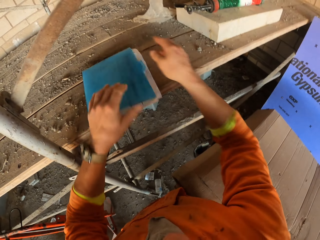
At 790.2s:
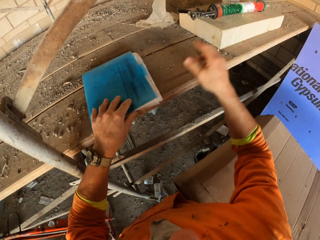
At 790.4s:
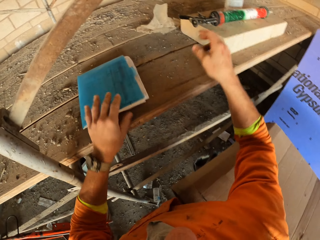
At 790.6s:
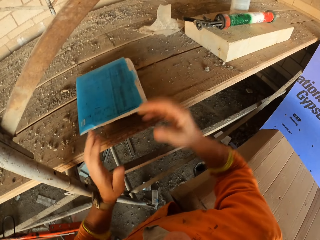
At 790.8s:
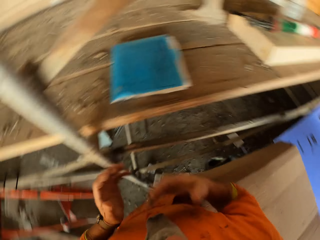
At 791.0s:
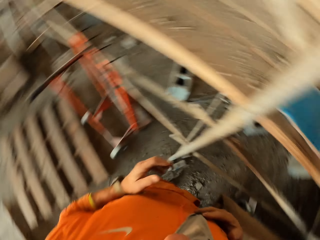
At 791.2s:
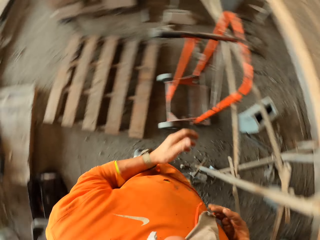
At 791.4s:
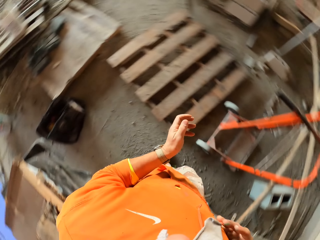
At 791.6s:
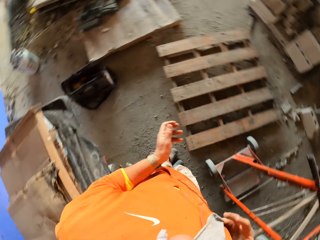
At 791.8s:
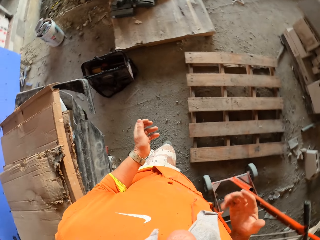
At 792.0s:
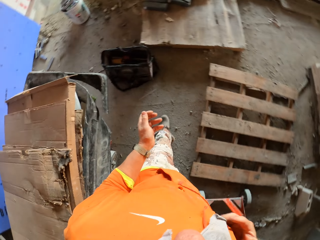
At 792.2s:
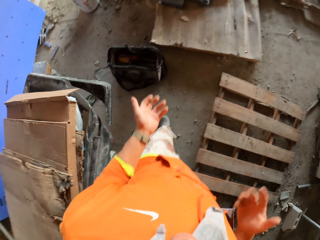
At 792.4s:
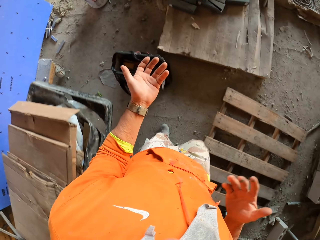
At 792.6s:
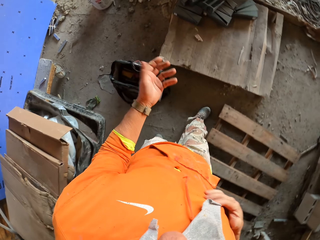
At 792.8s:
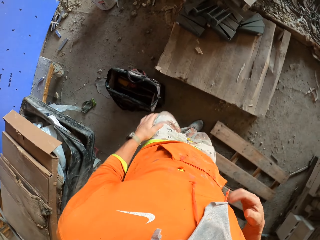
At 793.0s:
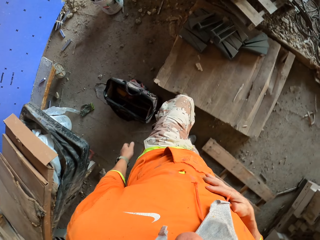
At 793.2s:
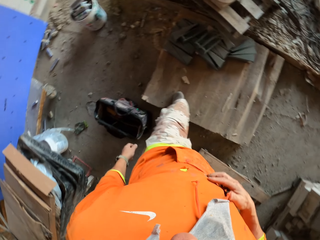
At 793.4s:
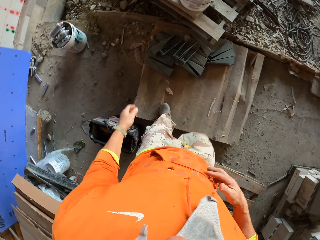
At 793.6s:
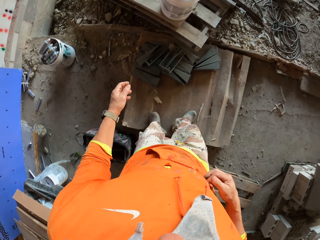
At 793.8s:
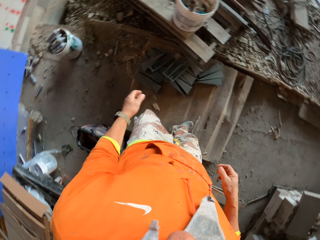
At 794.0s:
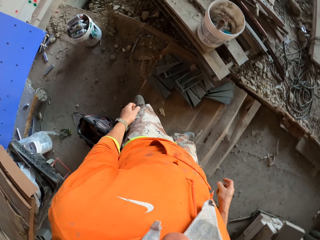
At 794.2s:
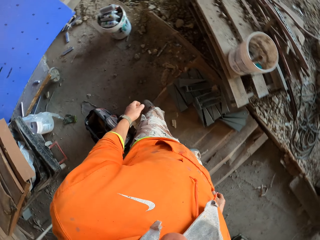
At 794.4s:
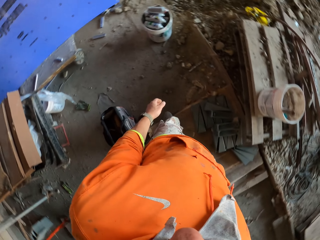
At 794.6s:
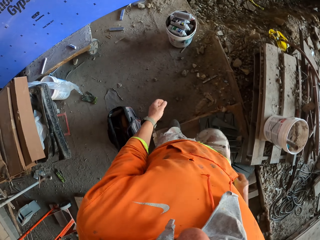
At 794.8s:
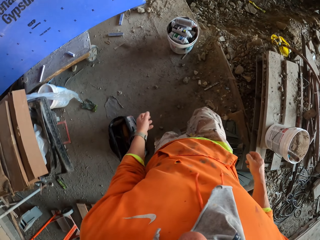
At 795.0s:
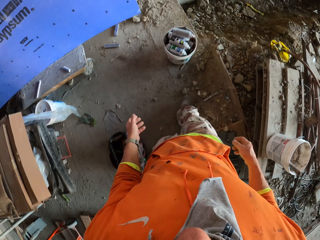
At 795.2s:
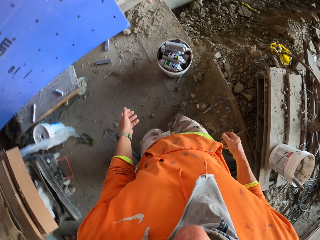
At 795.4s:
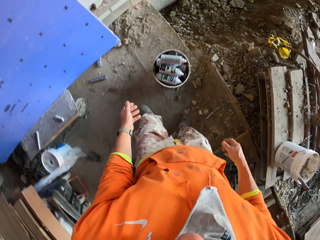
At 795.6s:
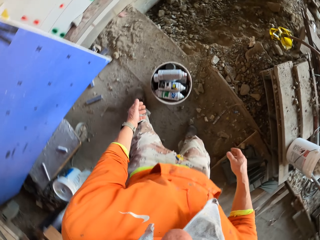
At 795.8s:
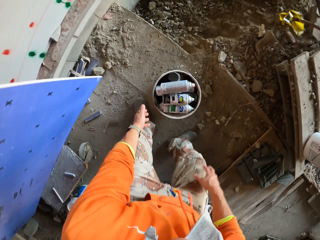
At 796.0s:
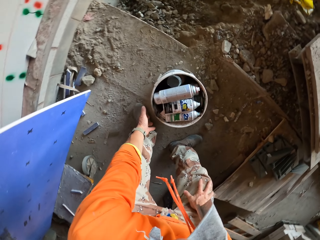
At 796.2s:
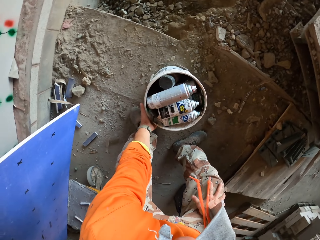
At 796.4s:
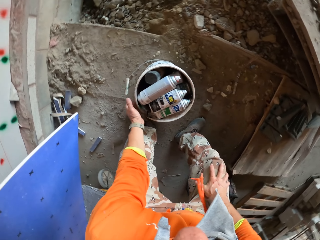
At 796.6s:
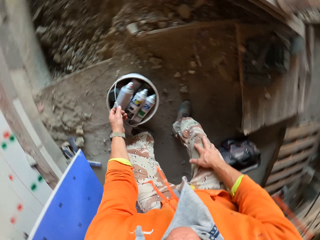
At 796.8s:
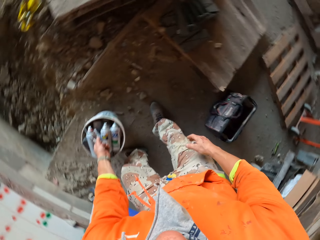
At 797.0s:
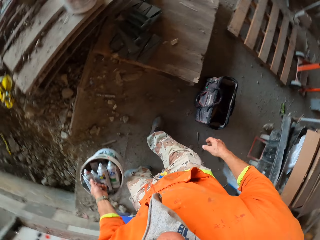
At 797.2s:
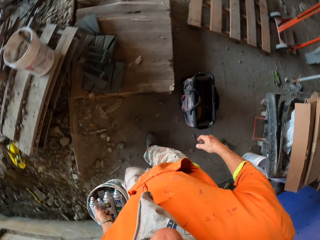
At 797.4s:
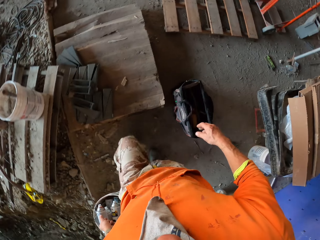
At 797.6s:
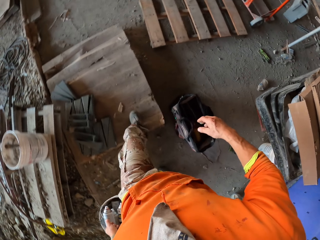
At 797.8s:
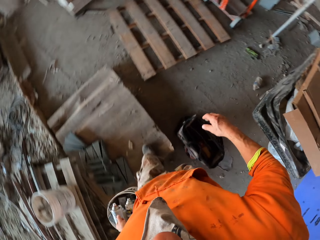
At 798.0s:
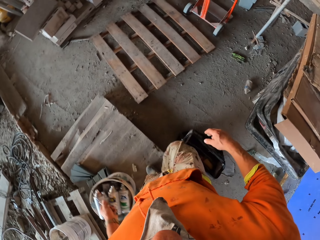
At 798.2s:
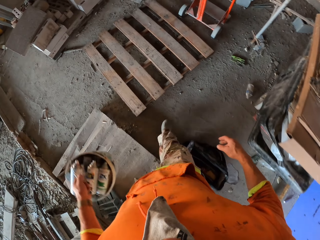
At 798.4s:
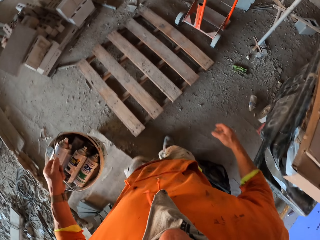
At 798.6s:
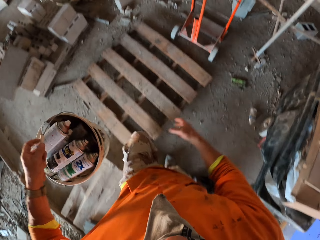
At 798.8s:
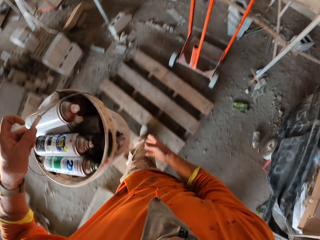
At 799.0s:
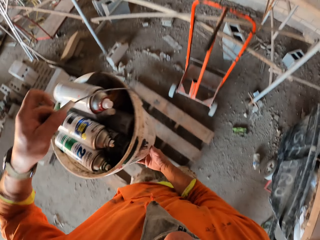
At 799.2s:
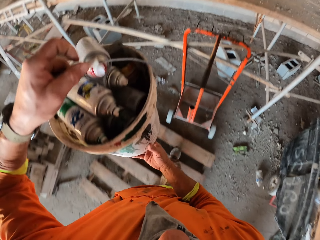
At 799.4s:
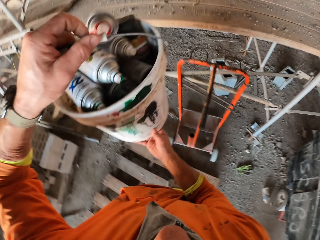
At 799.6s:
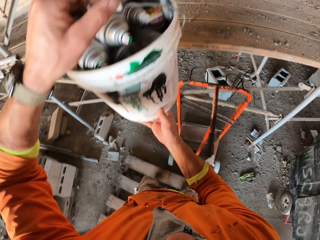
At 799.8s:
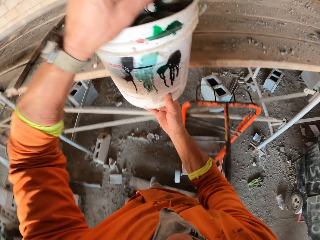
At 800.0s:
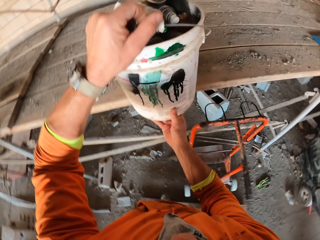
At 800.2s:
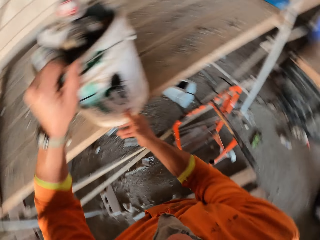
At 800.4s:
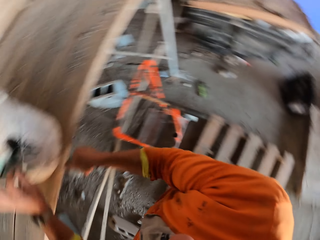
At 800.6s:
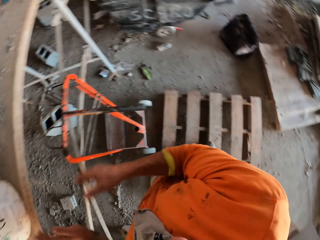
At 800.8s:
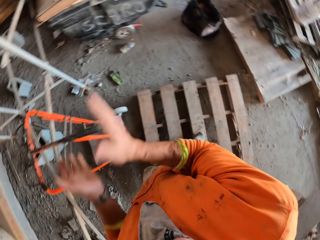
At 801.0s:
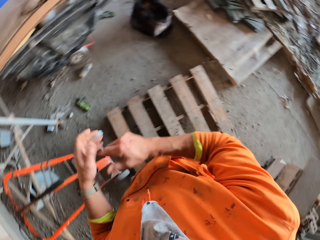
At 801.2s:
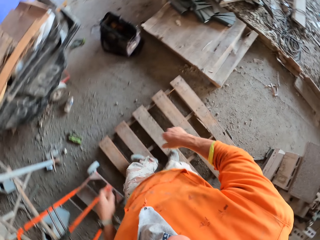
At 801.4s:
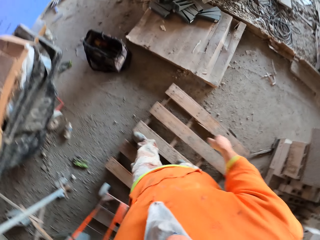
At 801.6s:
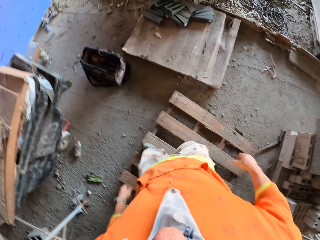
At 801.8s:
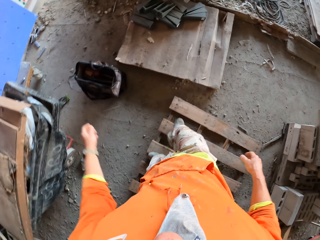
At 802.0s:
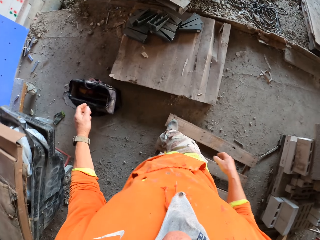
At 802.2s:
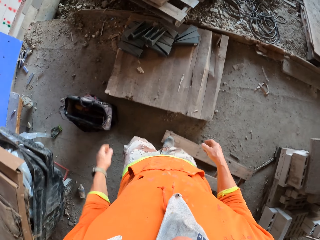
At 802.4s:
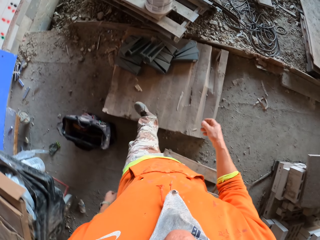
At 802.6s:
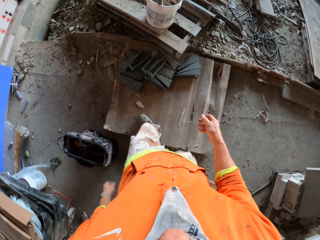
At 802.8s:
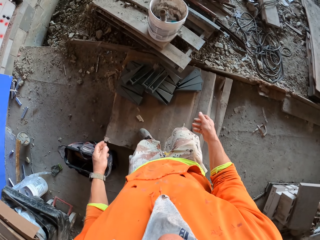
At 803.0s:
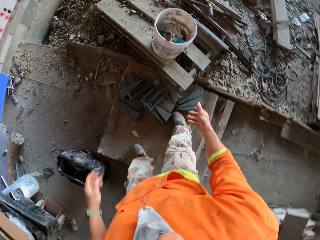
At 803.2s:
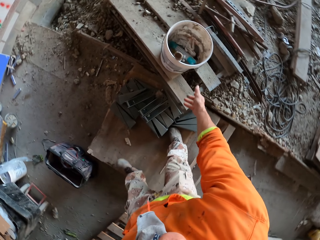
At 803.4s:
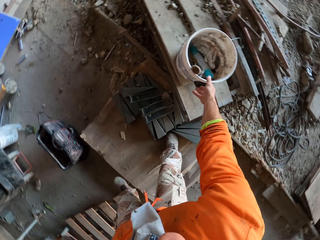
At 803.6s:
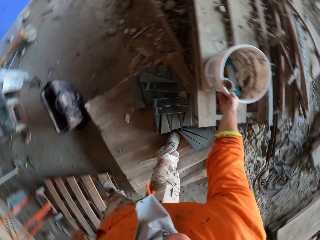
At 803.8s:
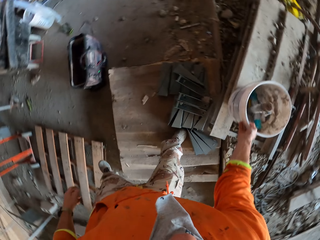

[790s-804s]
The camera wearer puts the paper in the file with the right hand. He swings the right hand. He wipes his hand on the cloth. He walks in the construction site. He bends. He carries the bucket with the left hand. He takes the bucket with spray paint. He straightens. He walks in the construction site. He lifts the bucket with both hands. He drops the bucket on the wood. He claps his hands. He walks in the construction site.

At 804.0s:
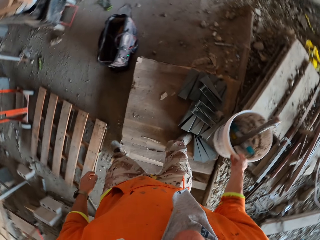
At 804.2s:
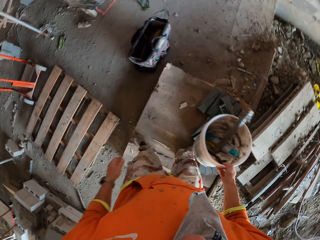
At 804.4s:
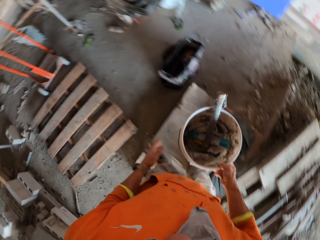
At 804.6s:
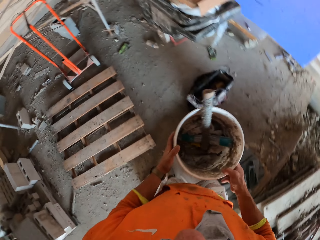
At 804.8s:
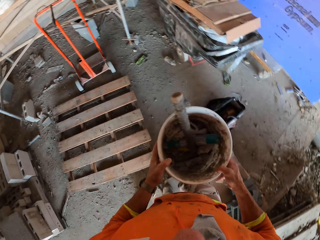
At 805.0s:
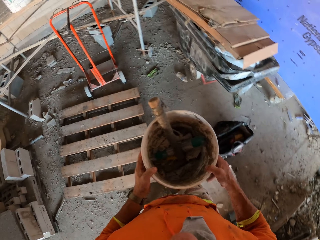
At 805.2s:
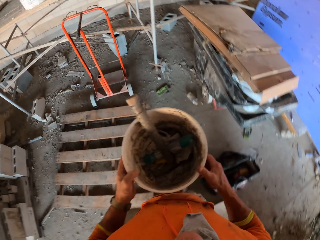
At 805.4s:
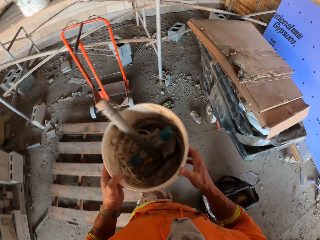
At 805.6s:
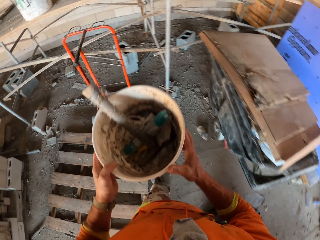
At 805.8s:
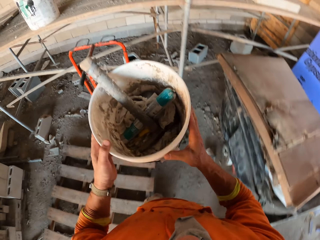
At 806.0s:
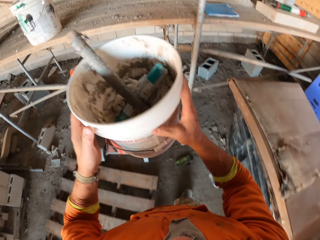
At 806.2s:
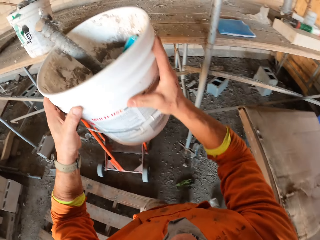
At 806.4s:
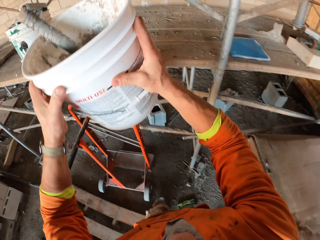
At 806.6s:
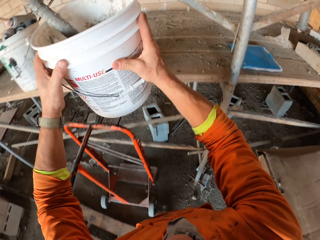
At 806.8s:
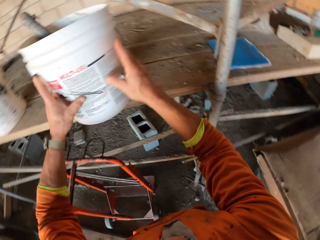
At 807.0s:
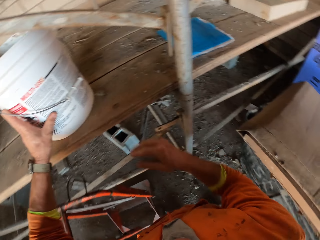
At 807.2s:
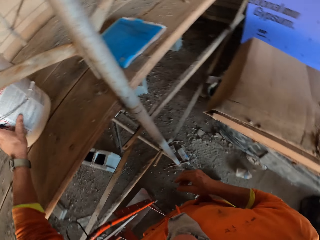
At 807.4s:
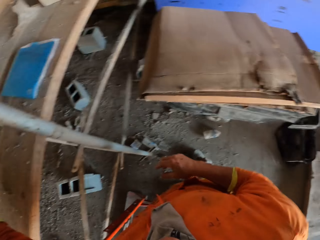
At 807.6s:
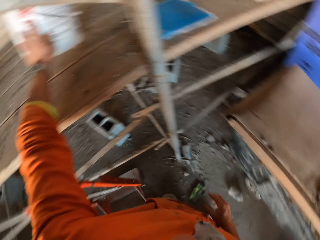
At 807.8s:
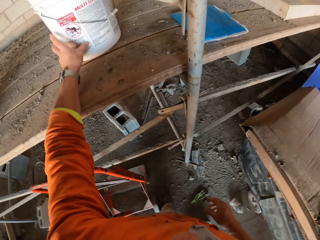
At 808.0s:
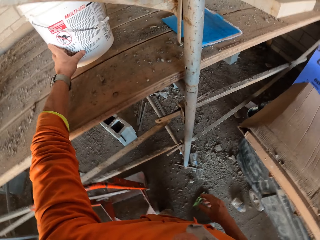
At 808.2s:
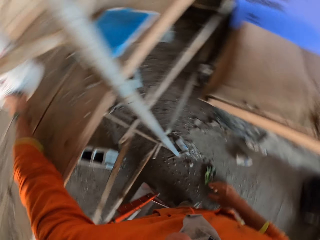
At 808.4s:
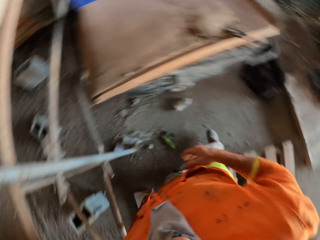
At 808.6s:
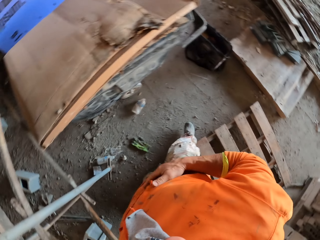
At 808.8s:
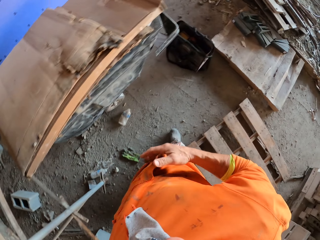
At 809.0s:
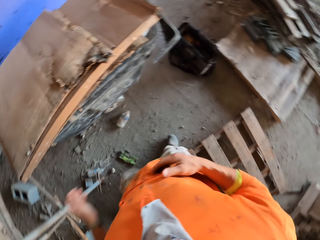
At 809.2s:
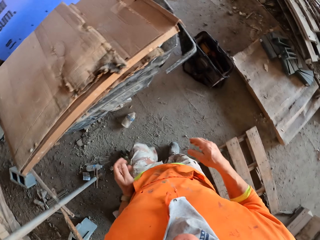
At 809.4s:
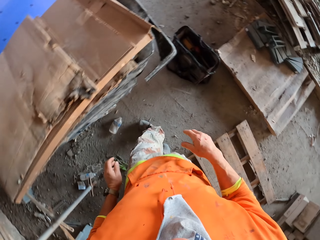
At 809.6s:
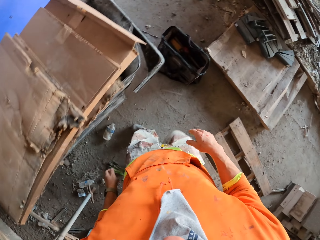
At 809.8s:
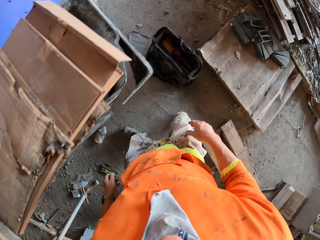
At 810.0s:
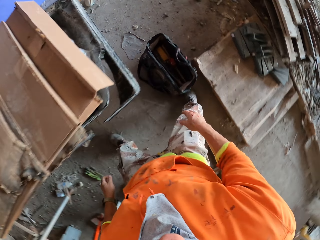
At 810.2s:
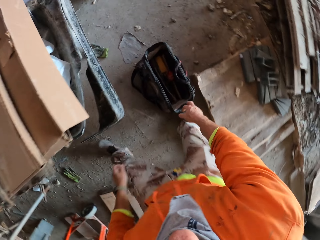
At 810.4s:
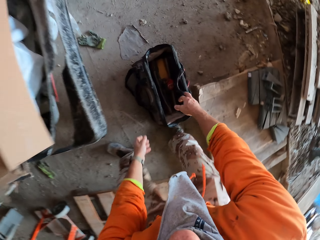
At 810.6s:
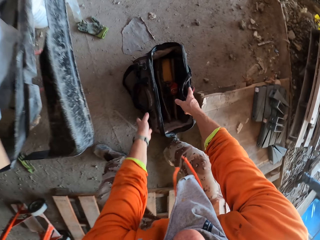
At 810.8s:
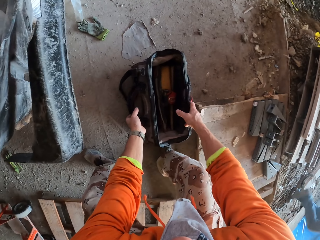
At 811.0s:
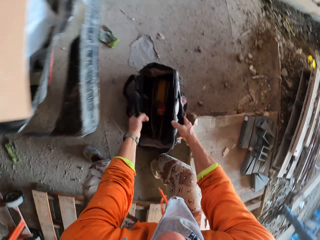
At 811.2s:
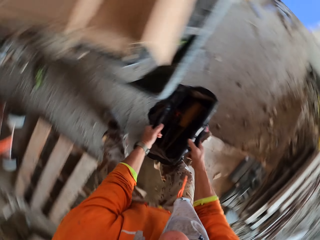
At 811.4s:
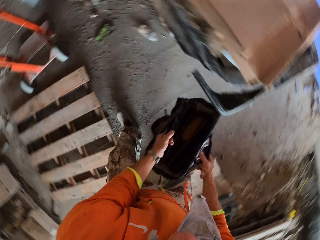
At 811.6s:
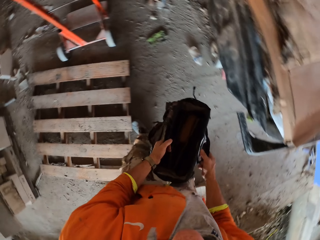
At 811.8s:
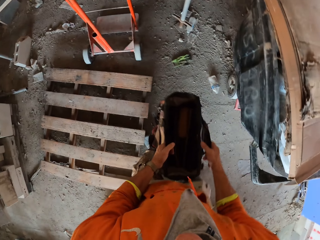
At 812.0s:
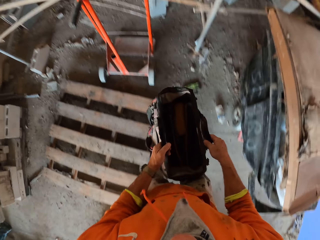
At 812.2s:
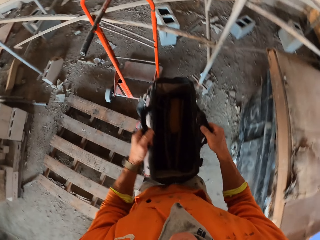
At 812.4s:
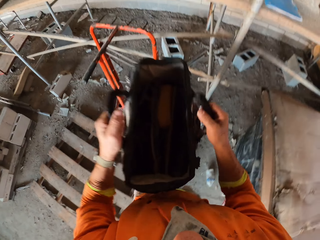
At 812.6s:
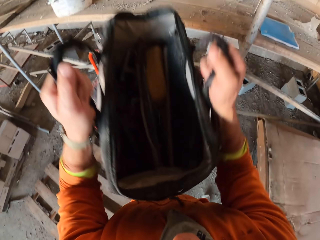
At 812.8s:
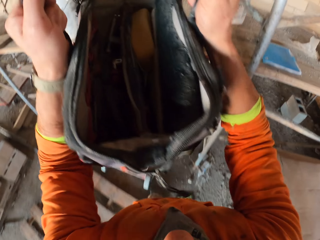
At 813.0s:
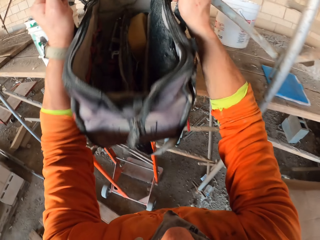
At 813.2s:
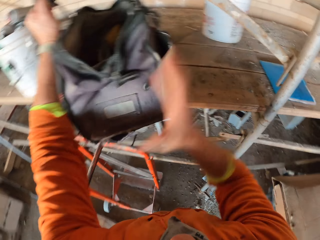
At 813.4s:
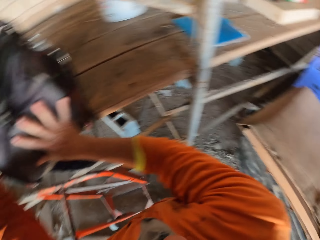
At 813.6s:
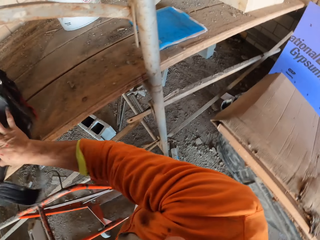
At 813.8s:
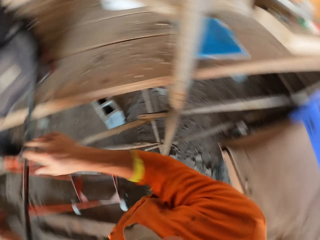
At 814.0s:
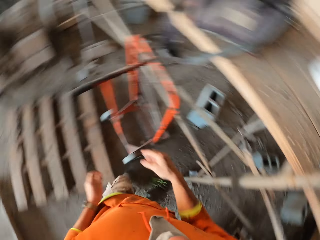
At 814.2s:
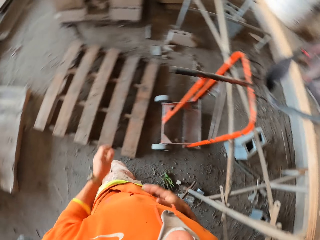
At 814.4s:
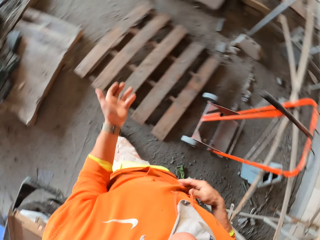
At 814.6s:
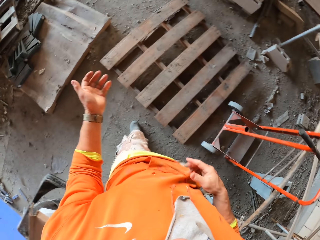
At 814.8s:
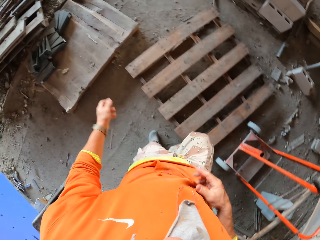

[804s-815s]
The camera wearer takes the other bucket with the right hand. He holds the bucket with both hands. He walks. He lifts the bucket with both hands. He drops the bucket on the wood. He walks. He swings both hands. He wipes his hand on the cloth. He bends. He picks up the bag with both hands. He straightens. He walks. He drops the bag on the wood. He walks in the construction site.
